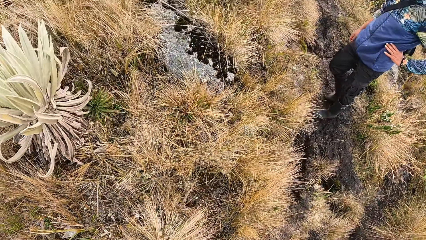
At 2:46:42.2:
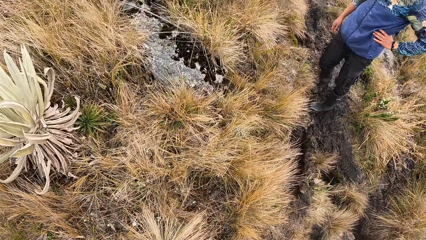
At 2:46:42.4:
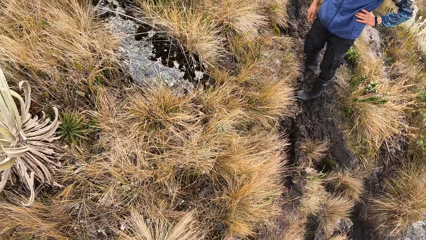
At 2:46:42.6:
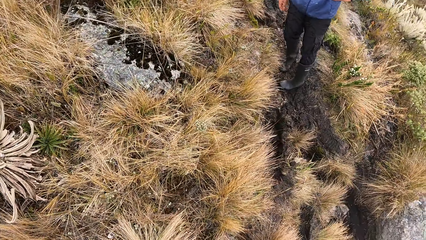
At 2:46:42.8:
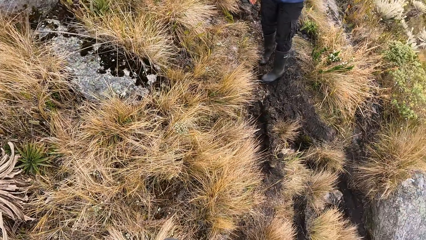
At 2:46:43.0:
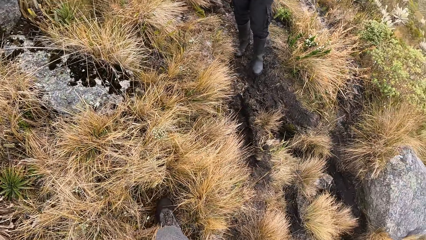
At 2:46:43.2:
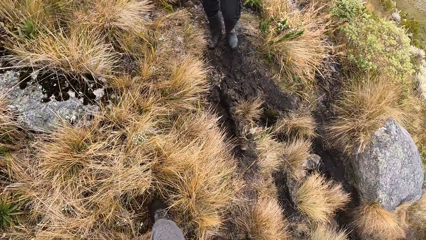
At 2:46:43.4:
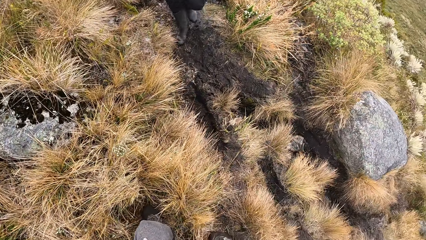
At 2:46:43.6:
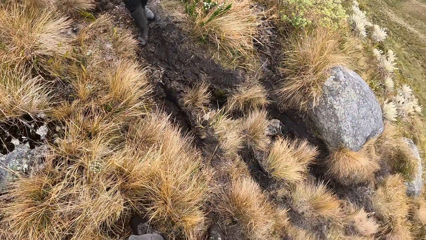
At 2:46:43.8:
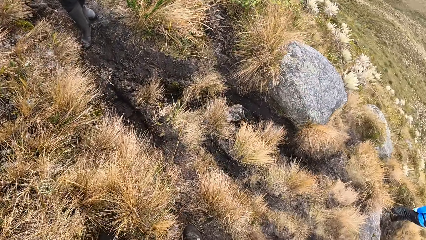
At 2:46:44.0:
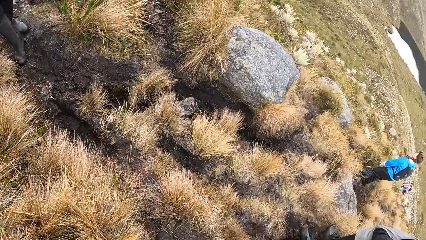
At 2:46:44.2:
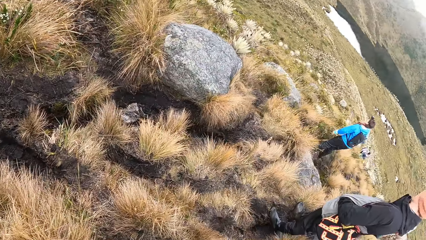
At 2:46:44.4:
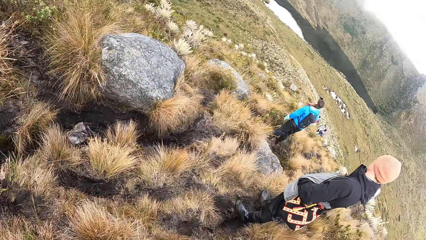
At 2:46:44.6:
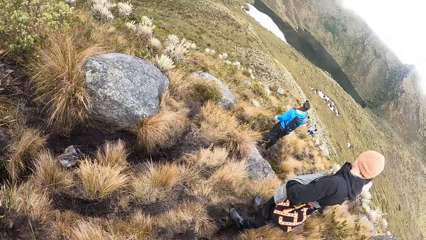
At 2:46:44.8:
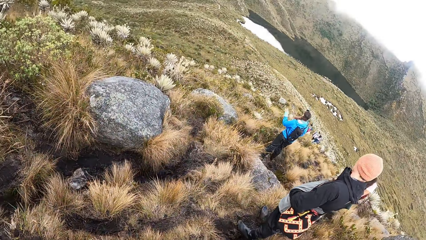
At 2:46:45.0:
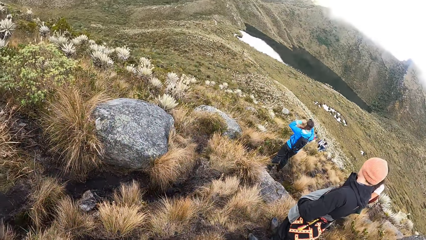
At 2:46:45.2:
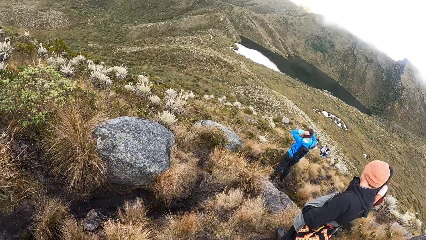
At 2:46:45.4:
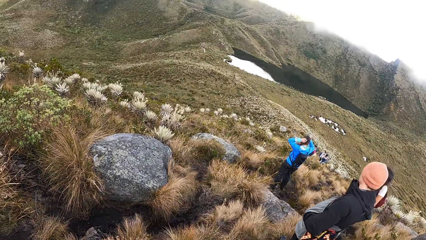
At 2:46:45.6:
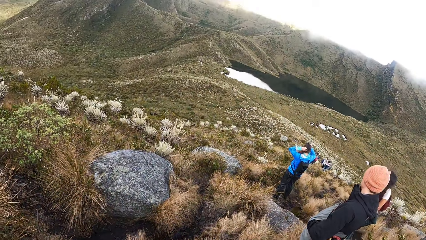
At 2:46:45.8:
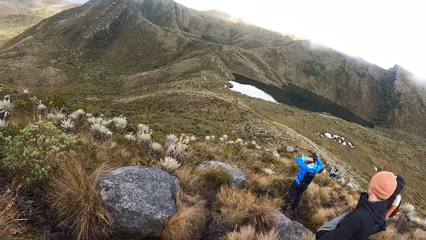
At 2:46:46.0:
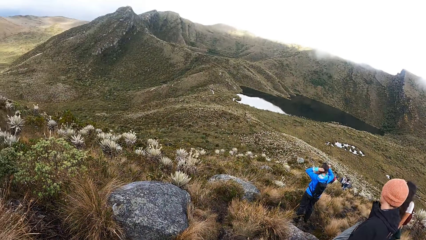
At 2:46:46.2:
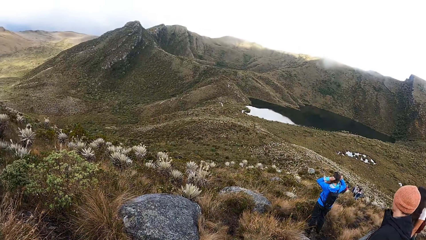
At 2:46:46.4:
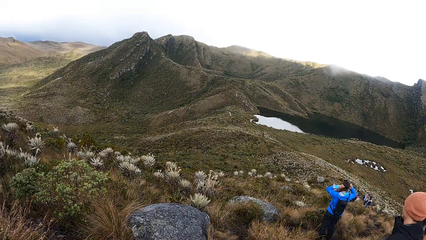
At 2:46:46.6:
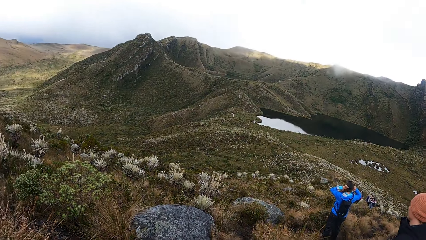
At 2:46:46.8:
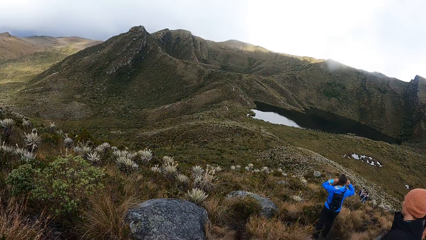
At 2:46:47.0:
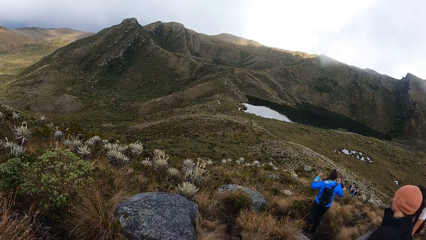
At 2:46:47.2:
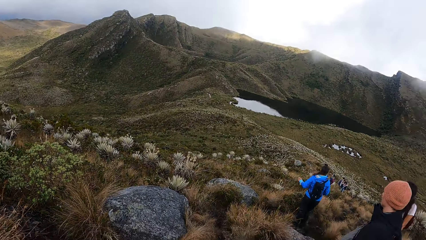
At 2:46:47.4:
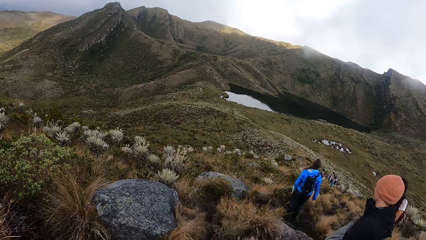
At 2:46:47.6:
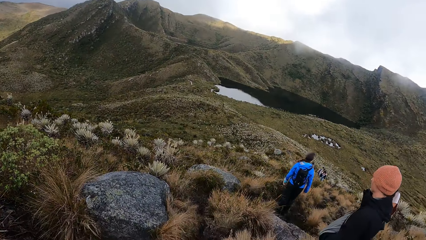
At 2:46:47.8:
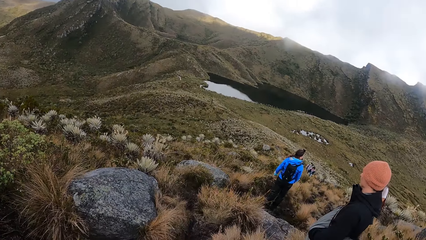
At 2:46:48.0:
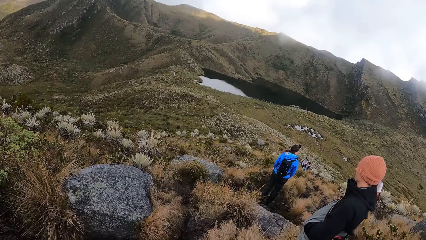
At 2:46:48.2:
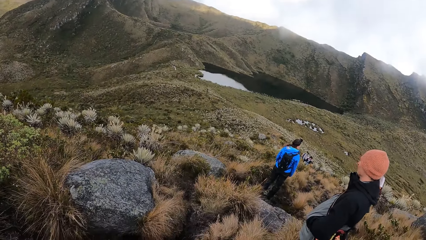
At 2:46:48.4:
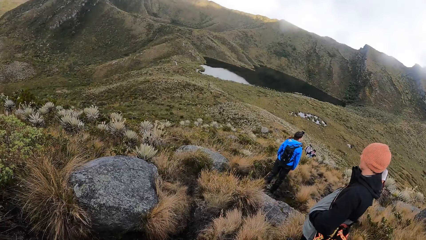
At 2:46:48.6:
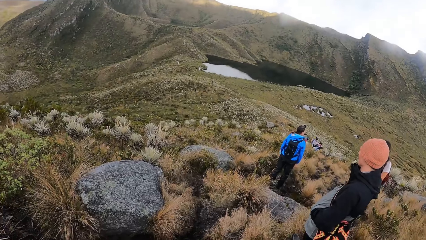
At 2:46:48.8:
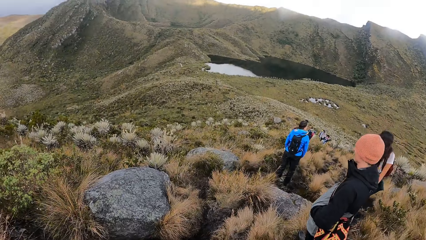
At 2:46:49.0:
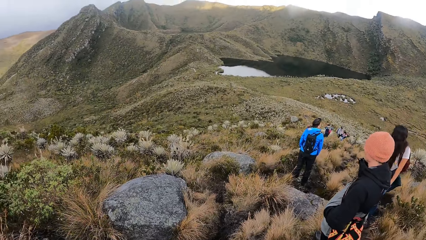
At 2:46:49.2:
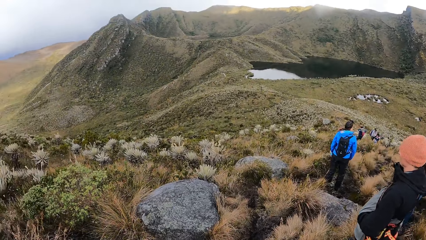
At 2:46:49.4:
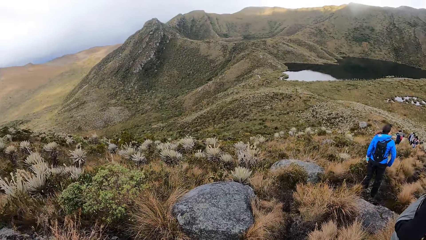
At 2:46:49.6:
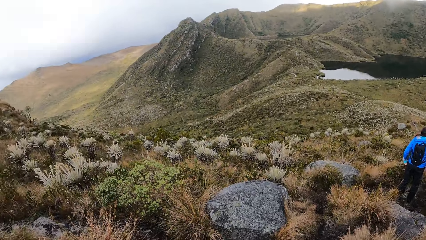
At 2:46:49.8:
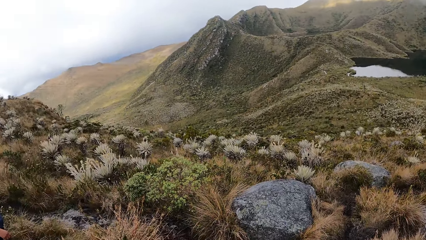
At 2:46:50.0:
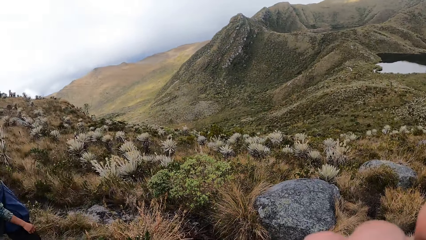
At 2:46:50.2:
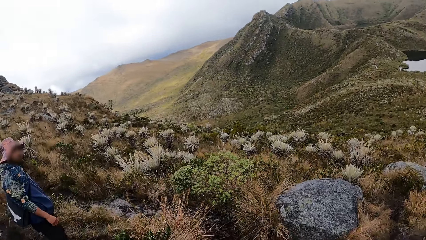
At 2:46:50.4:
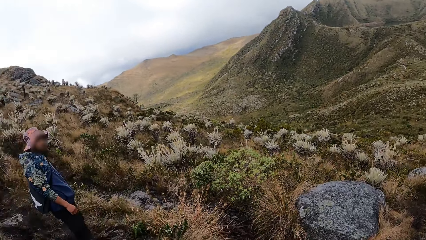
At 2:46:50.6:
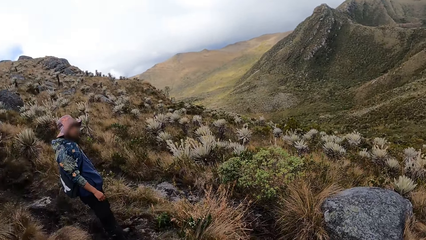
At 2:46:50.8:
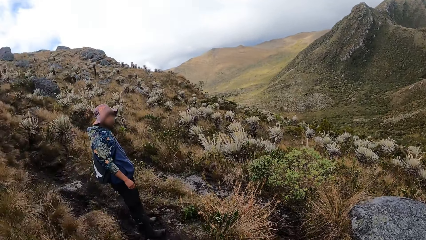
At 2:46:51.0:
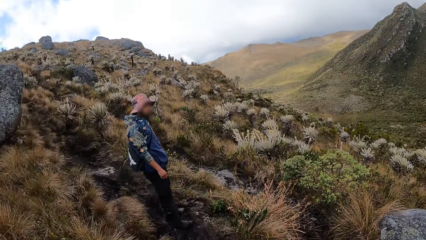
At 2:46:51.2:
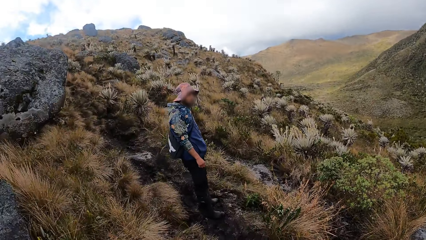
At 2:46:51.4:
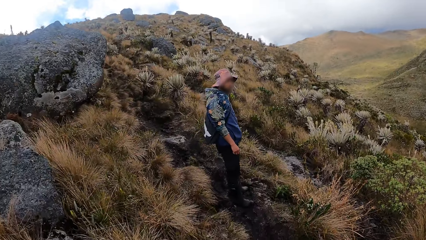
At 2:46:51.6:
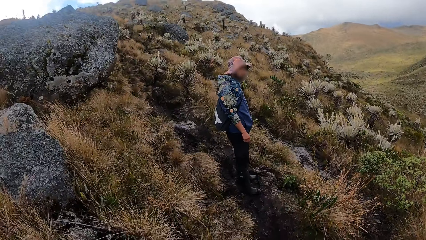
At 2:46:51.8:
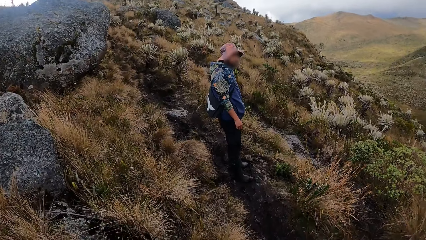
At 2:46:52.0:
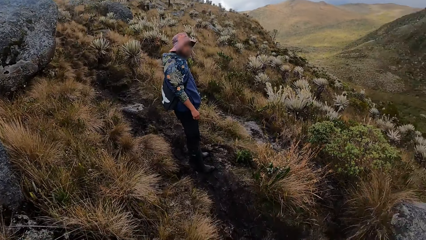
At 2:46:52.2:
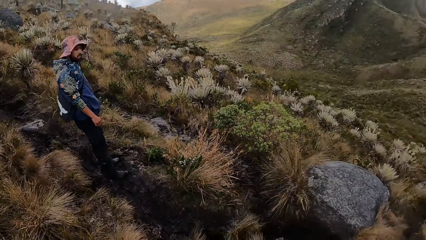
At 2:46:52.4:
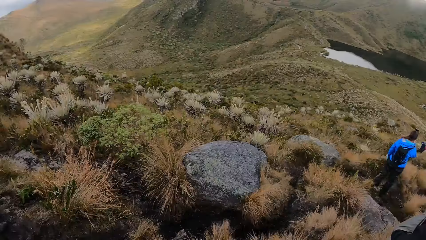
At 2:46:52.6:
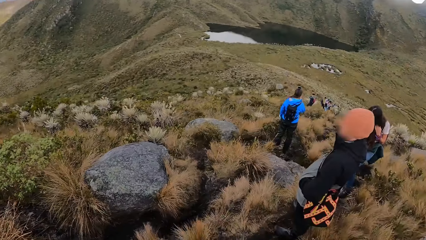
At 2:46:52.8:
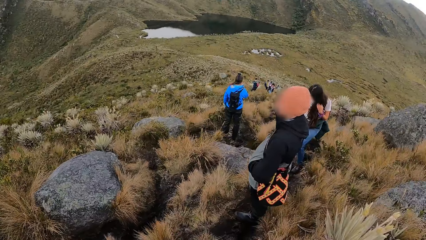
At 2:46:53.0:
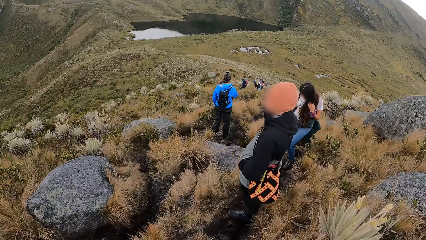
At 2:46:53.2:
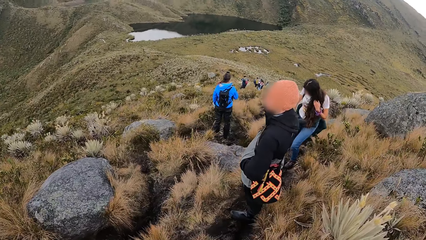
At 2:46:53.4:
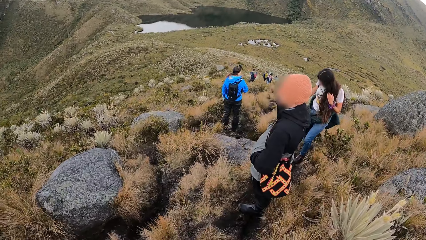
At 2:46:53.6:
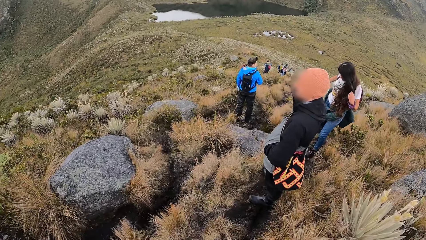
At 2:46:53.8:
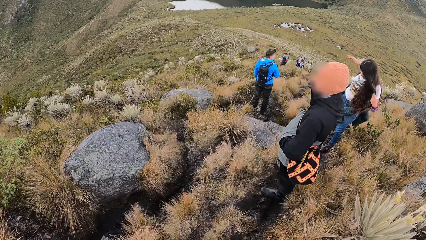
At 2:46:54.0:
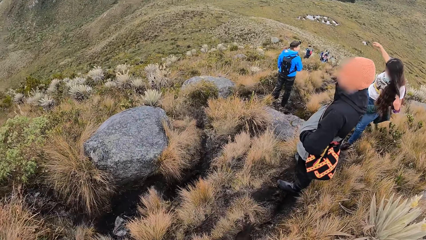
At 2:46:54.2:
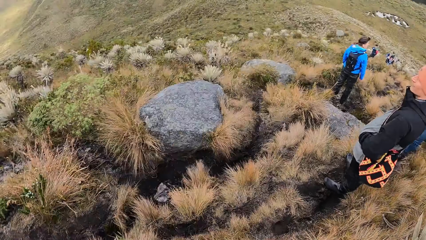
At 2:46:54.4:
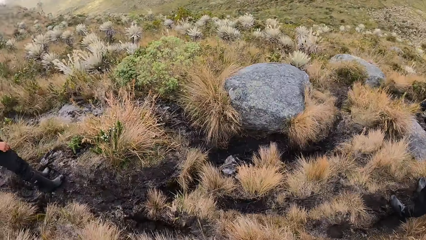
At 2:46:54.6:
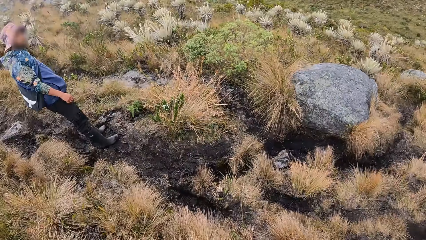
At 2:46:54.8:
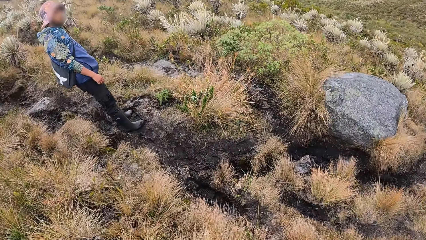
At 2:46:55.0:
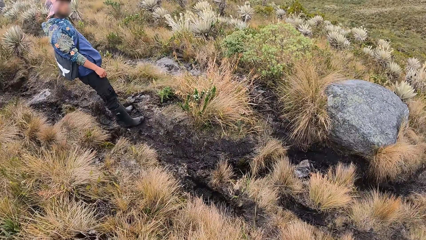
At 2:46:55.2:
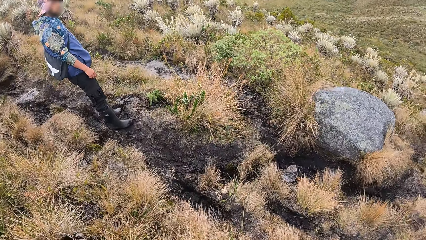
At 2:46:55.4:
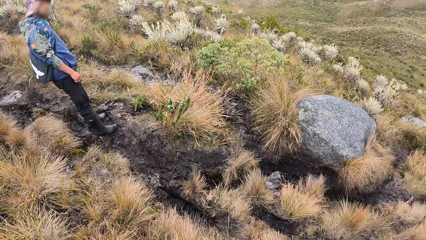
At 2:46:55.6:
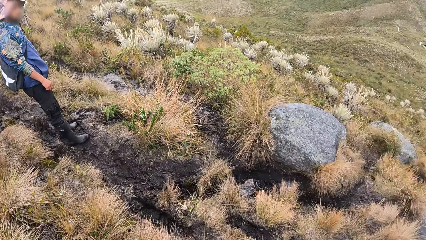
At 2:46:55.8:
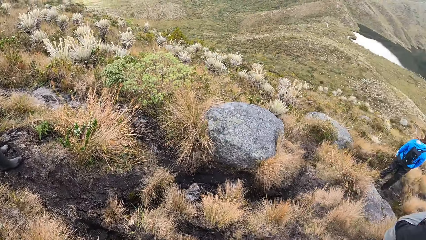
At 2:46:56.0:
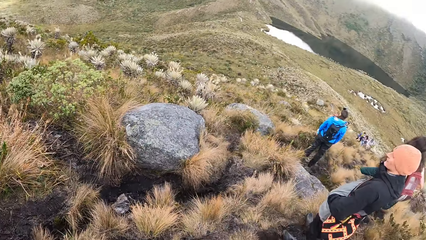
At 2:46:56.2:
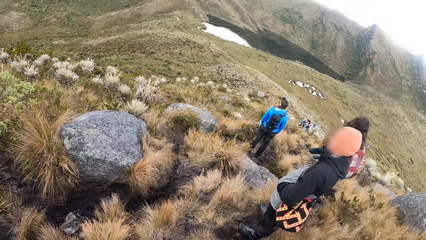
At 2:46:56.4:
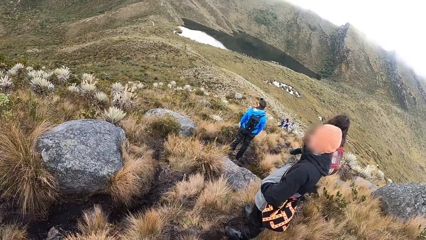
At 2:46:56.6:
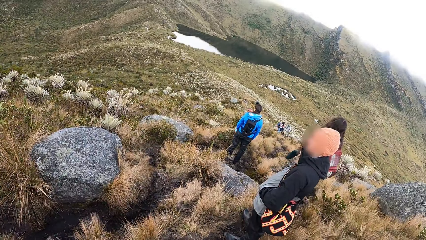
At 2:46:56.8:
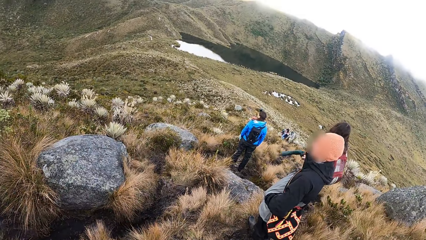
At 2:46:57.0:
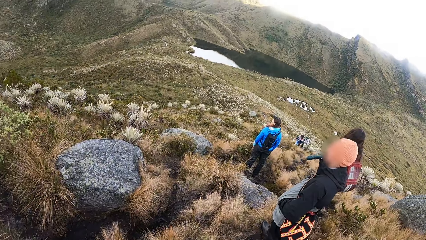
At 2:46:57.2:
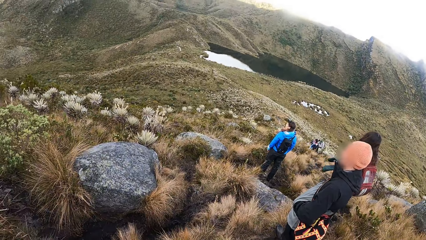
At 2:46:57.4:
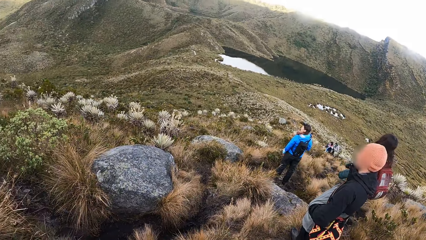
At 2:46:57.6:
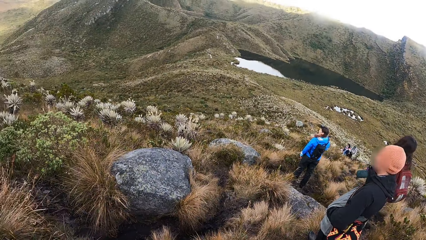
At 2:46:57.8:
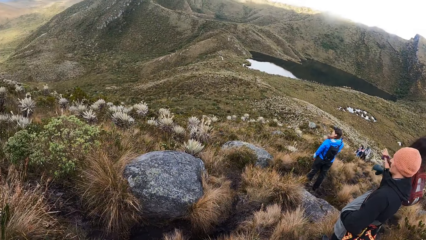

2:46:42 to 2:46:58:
The camera wearer looks around. A woman climbs a rock. The woman ties a coat around her waist.
